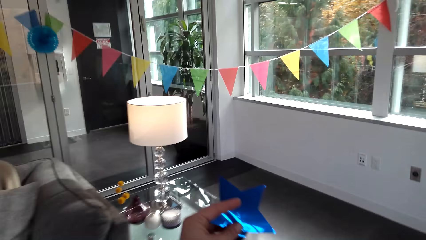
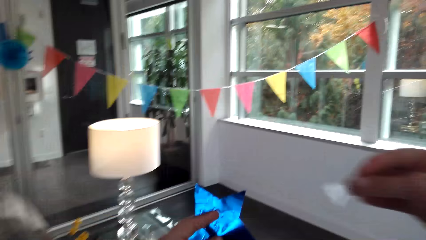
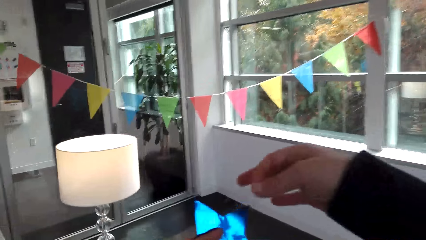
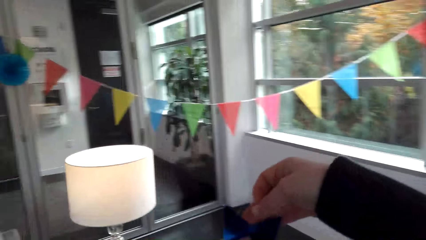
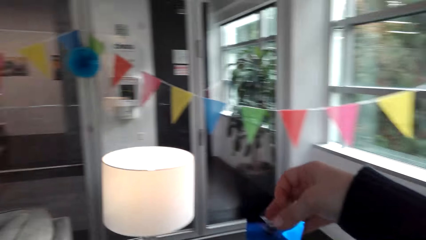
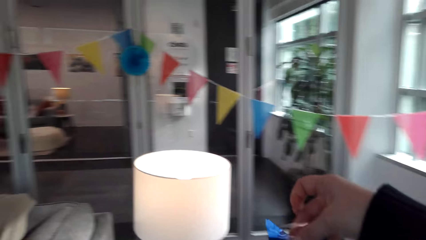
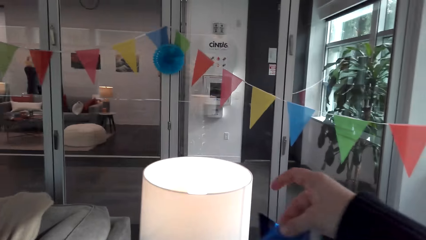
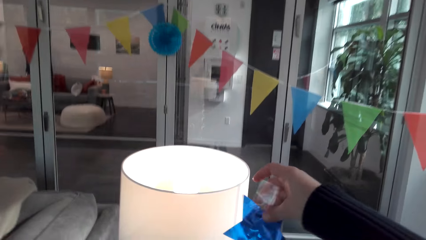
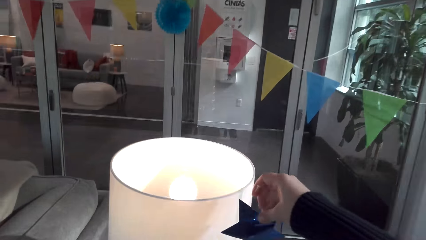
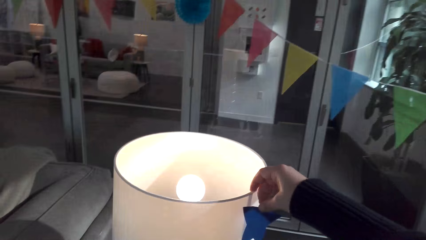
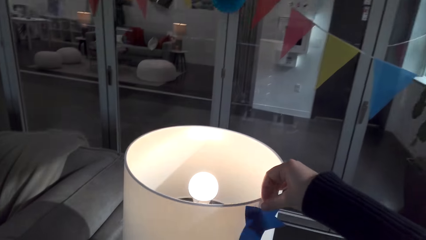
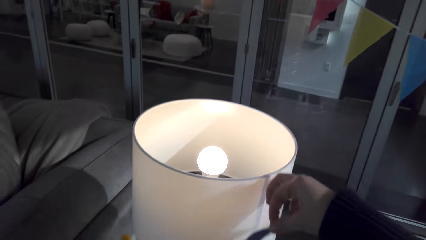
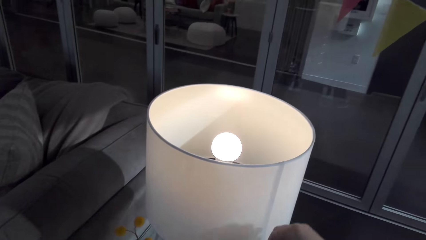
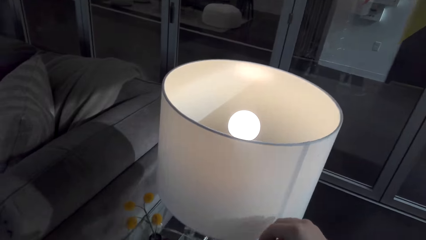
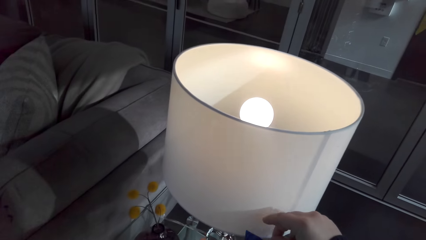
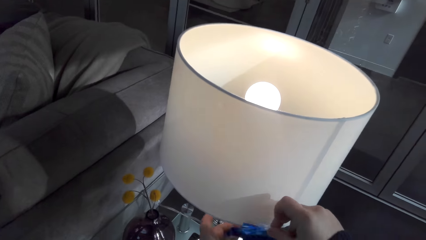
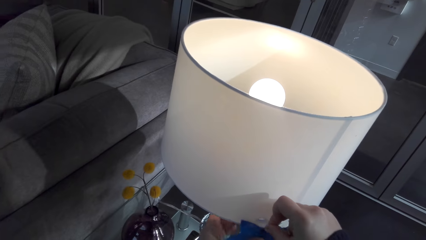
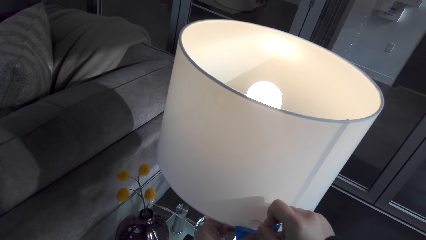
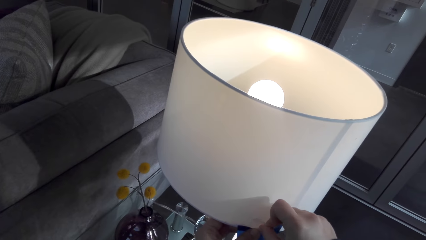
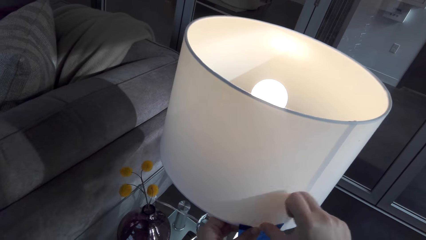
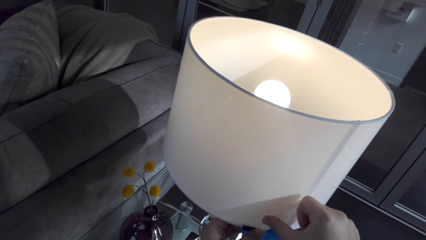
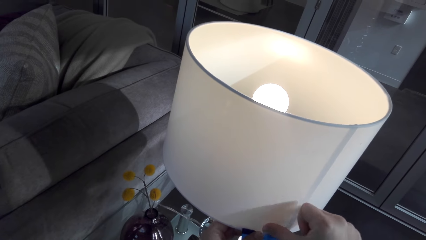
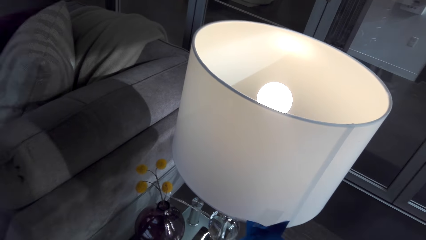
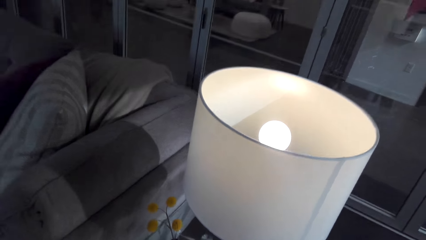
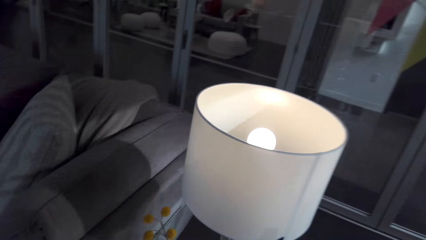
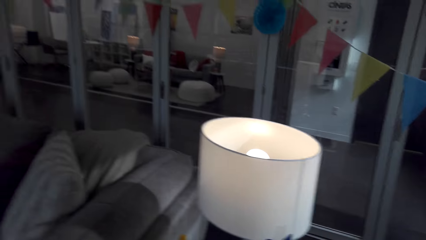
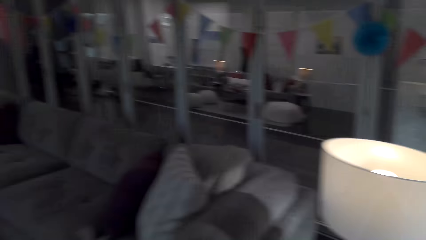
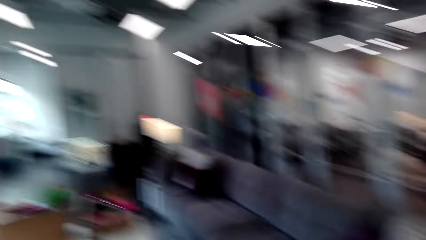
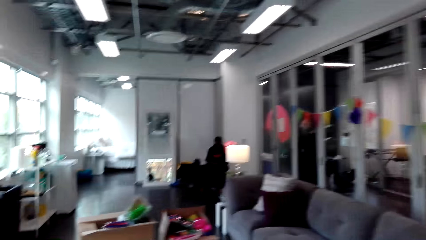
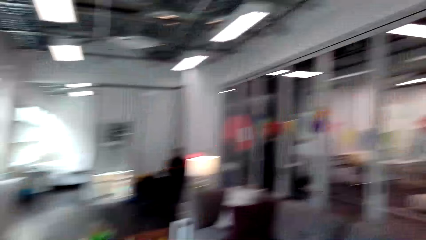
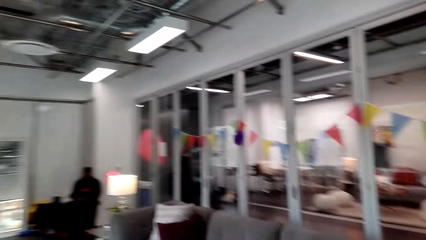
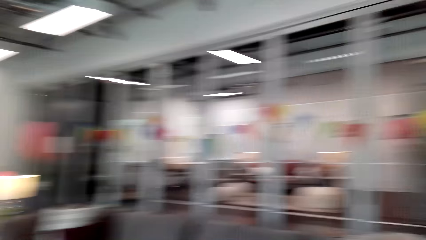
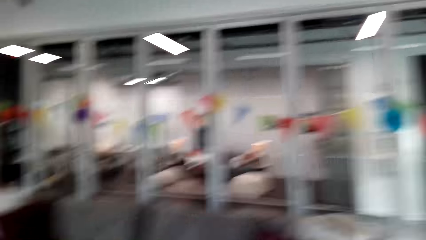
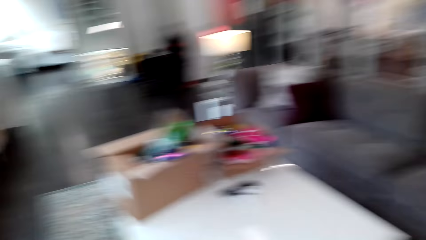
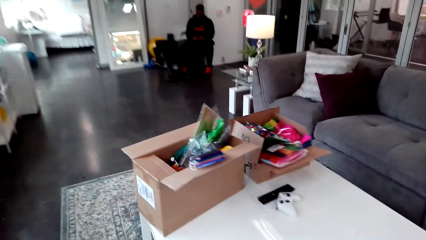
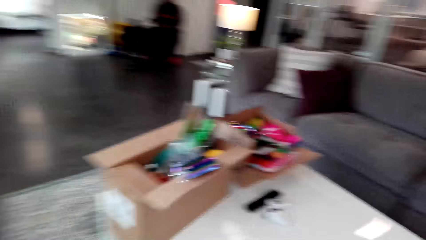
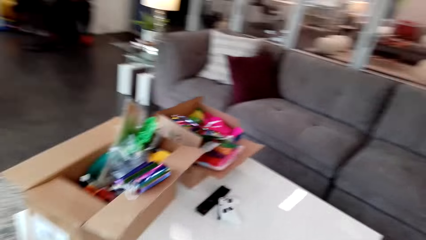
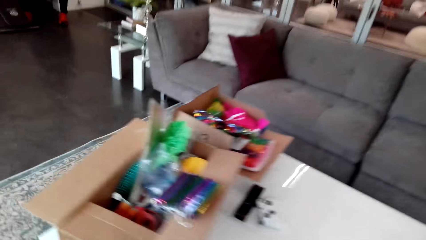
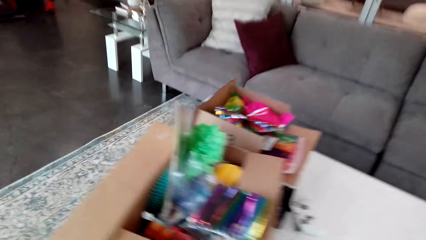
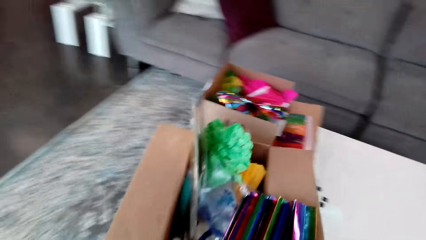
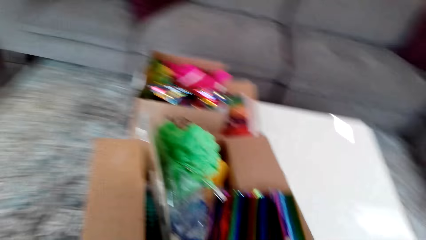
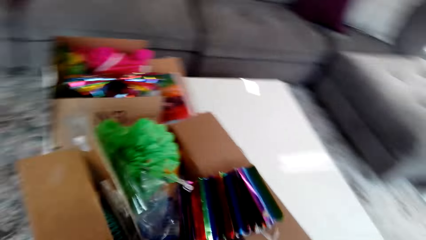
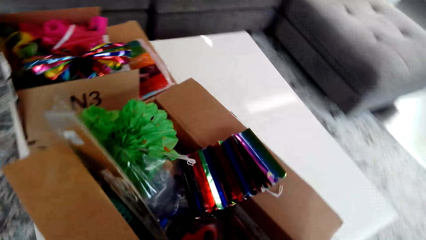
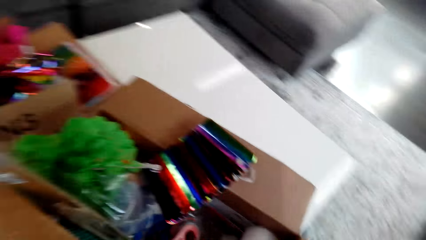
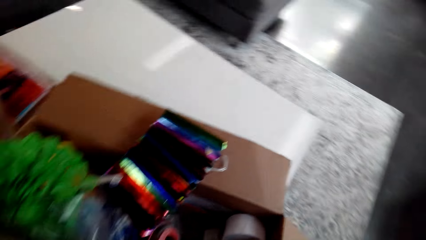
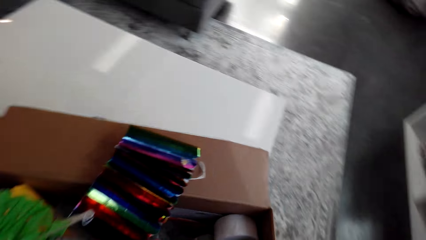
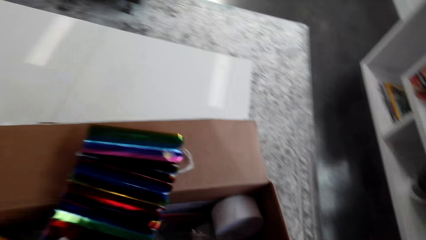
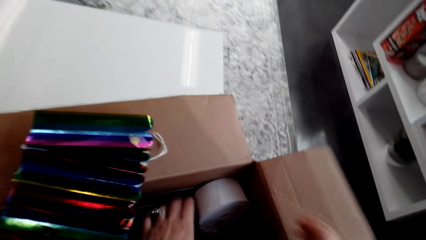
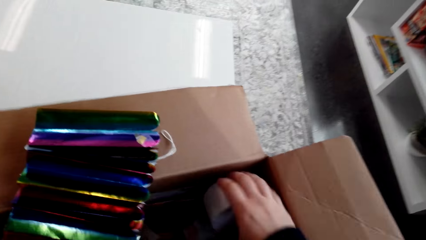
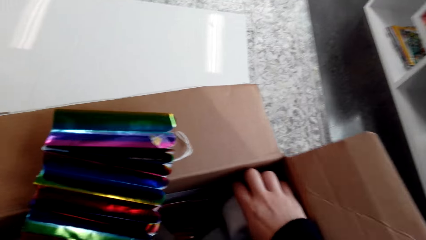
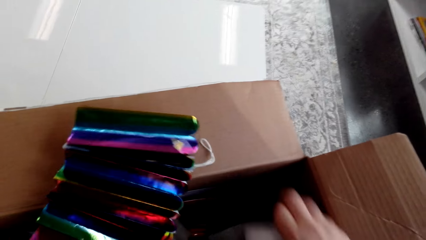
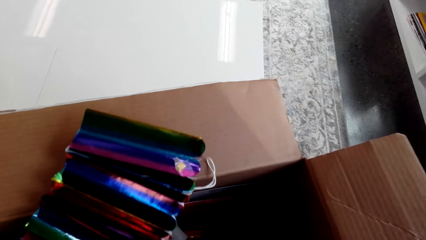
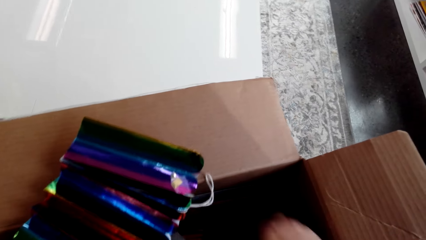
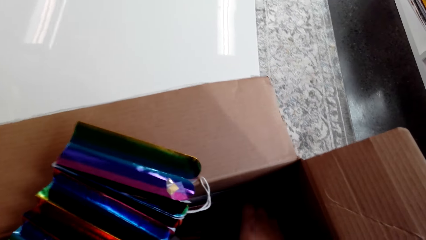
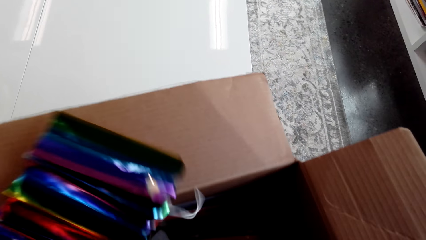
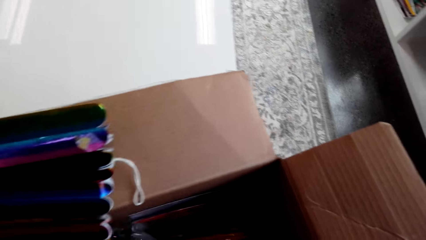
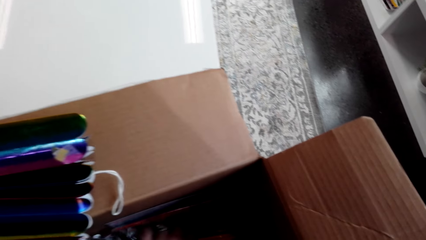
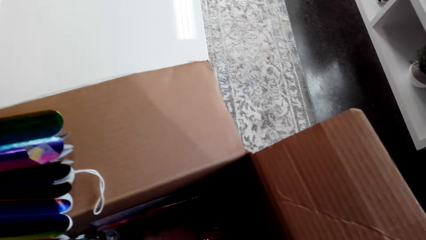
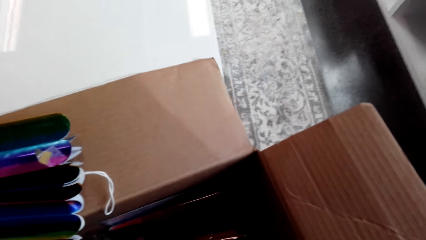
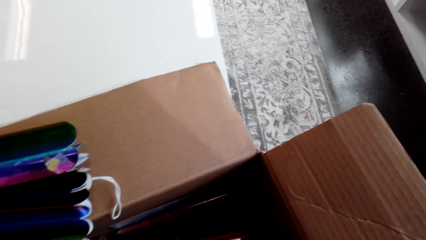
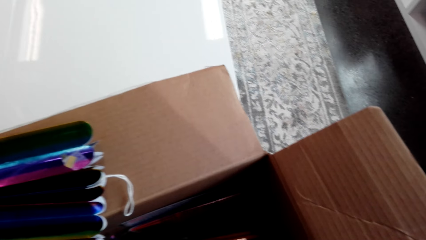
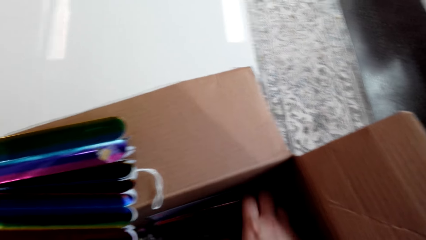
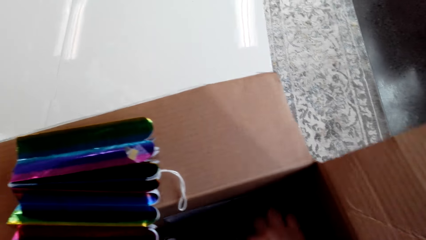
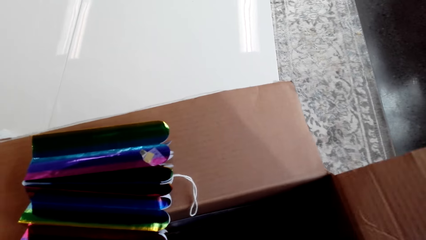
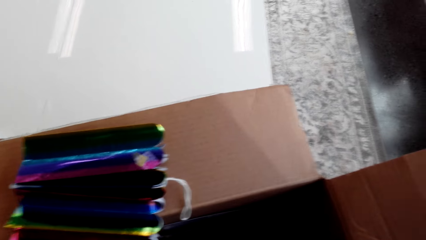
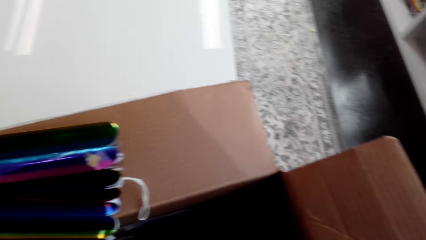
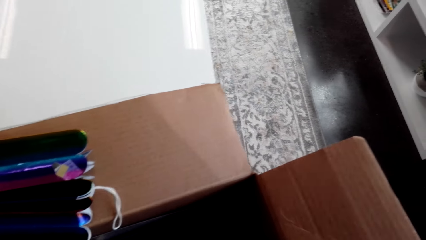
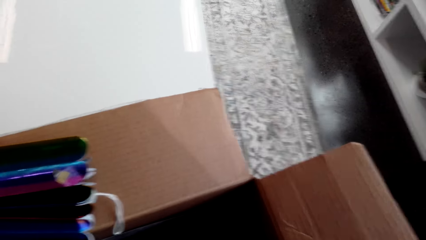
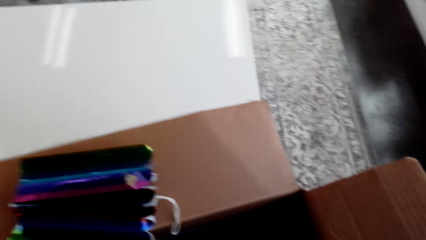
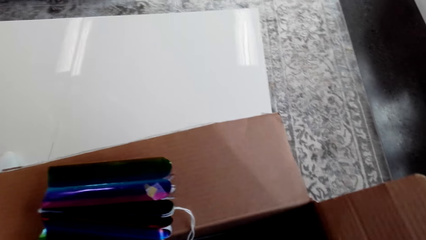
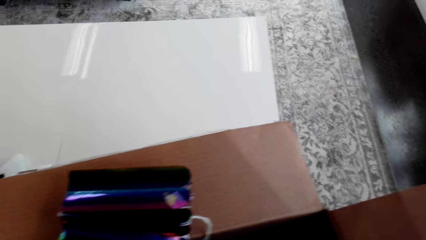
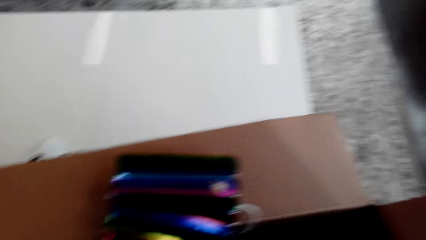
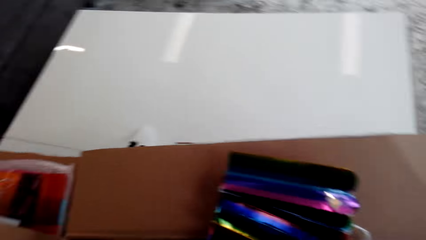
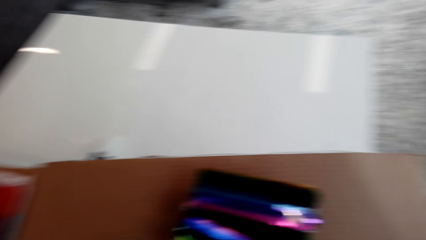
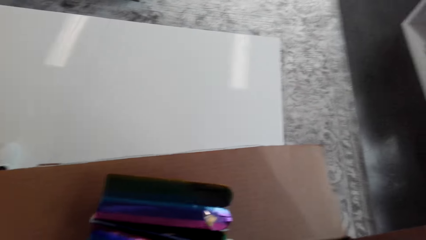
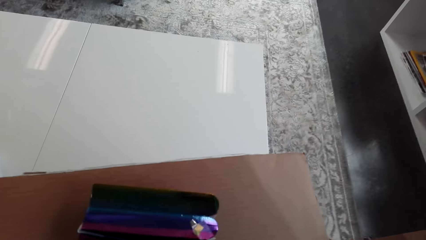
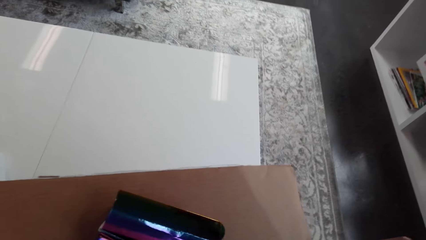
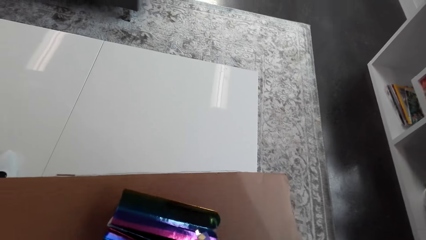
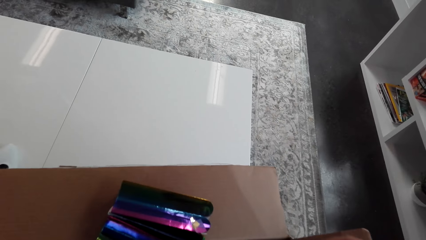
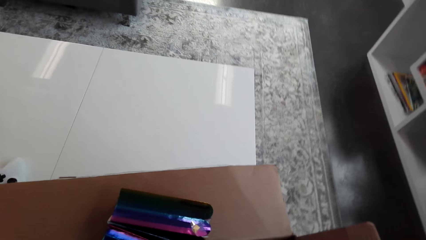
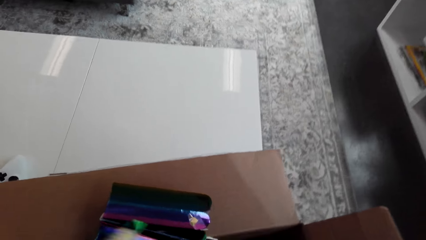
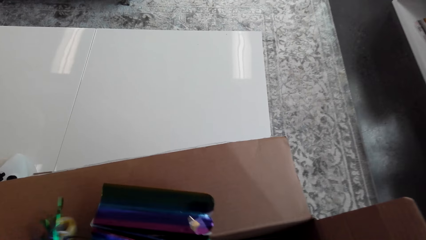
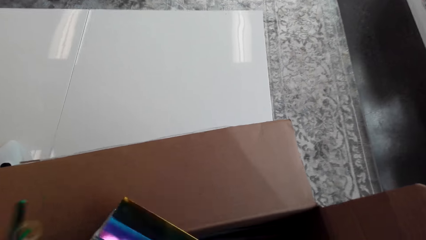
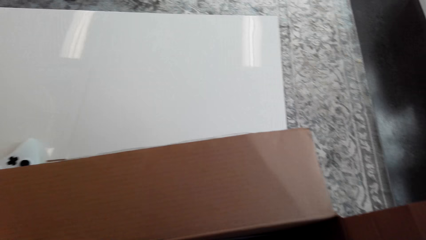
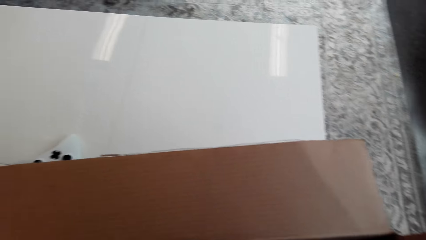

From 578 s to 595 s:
The camera wearer hangs the flower on the lamp box. They stick the ribbon on the lamp stand. They make a step. They arrange the ribbons in the box. They pick a masking tape.
